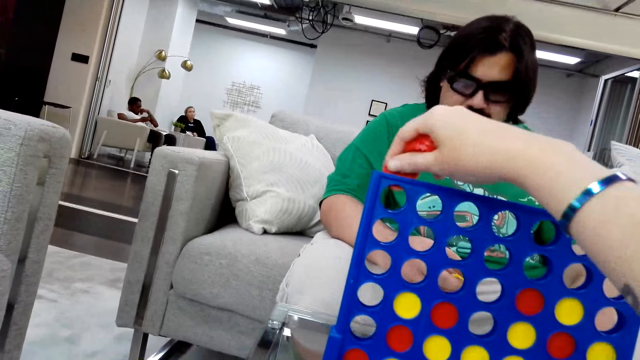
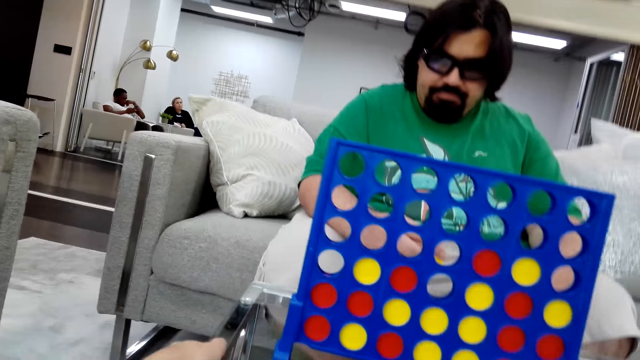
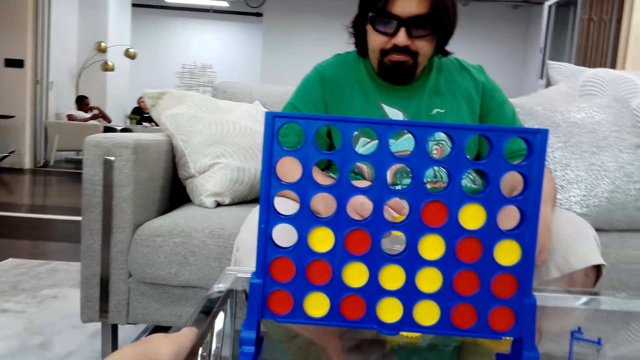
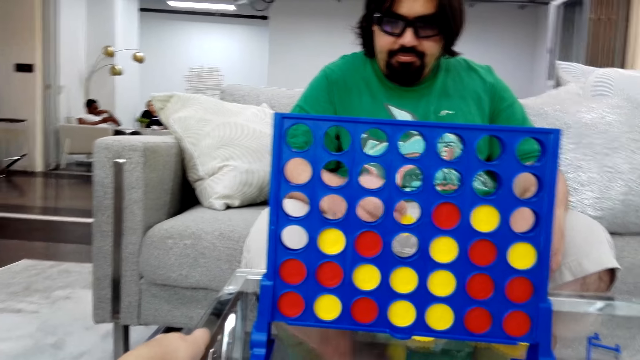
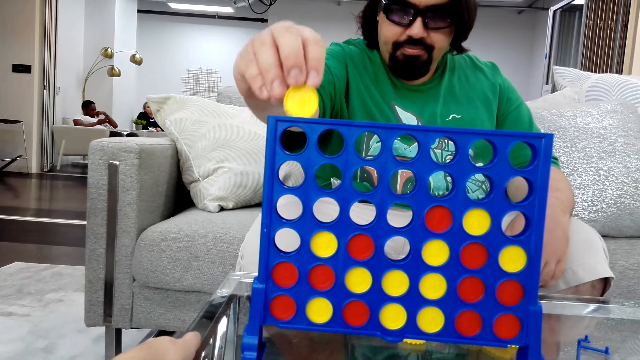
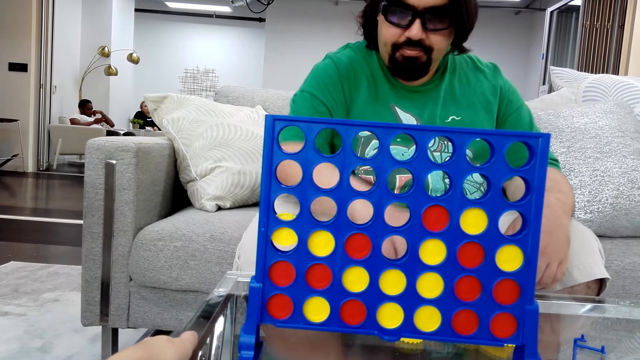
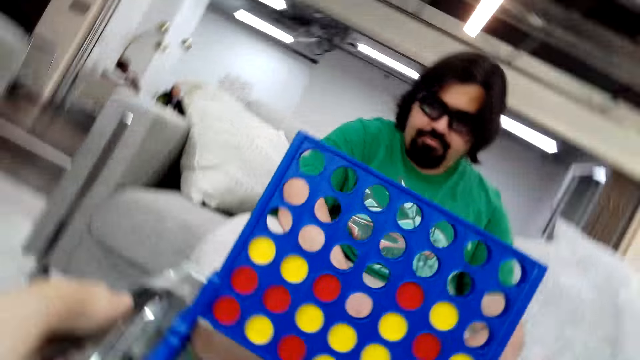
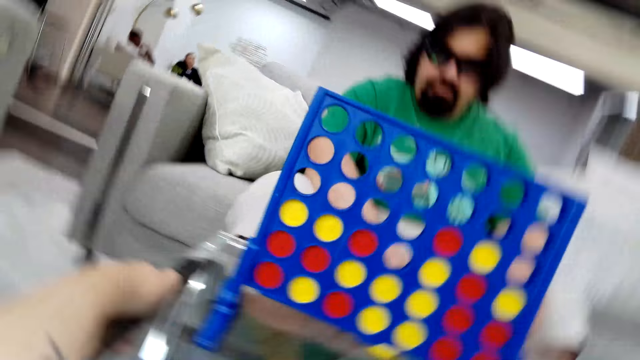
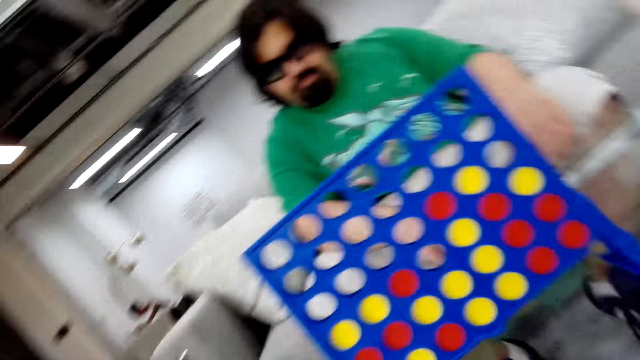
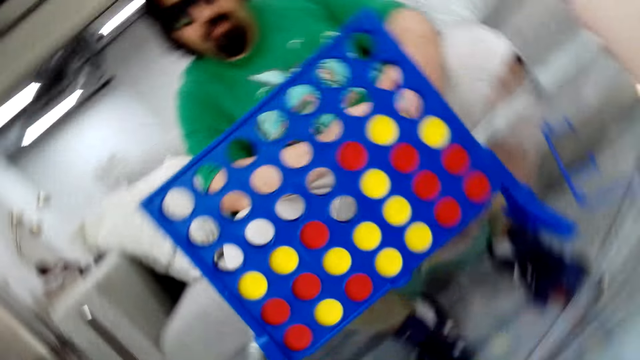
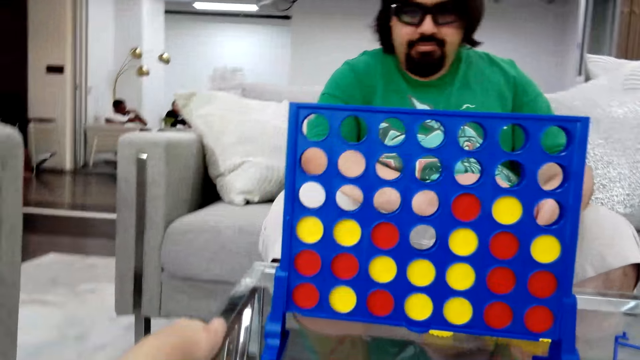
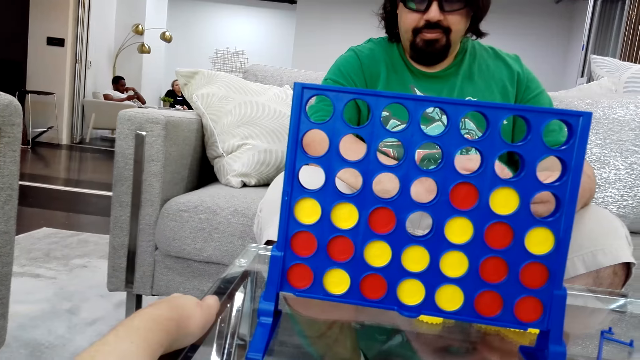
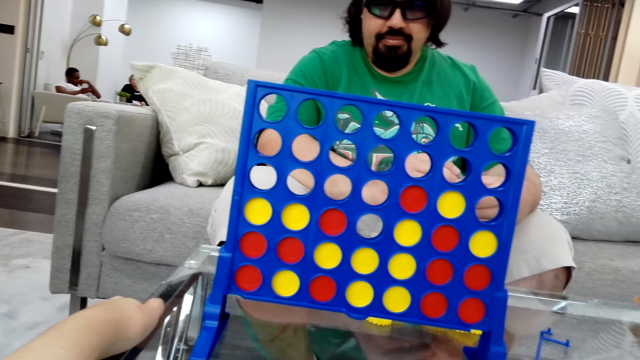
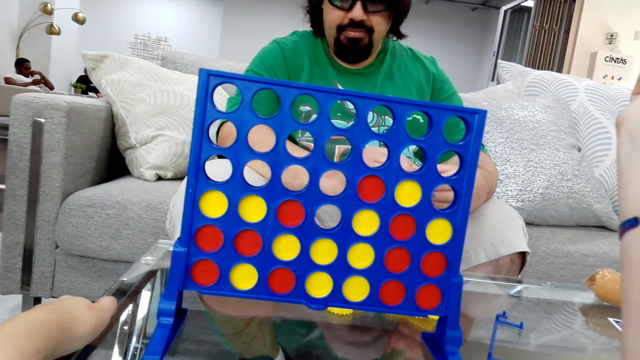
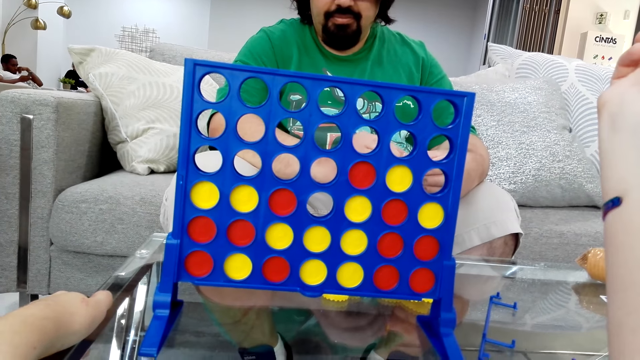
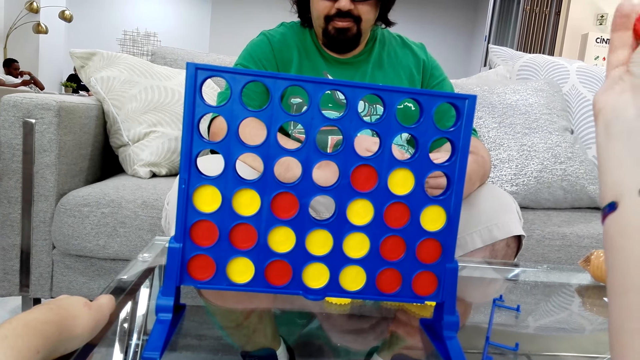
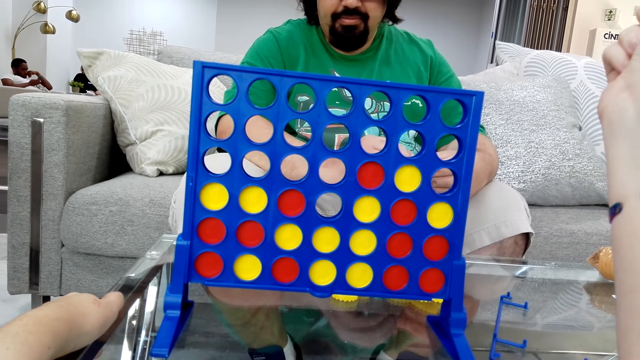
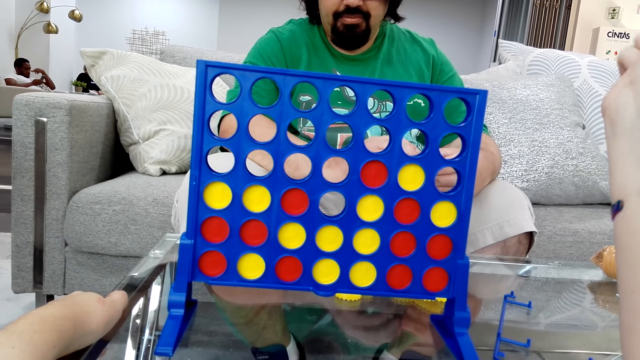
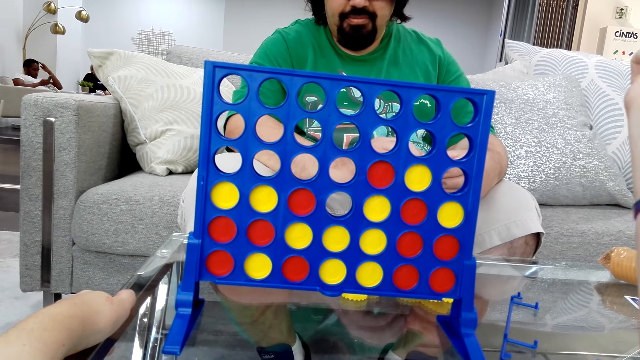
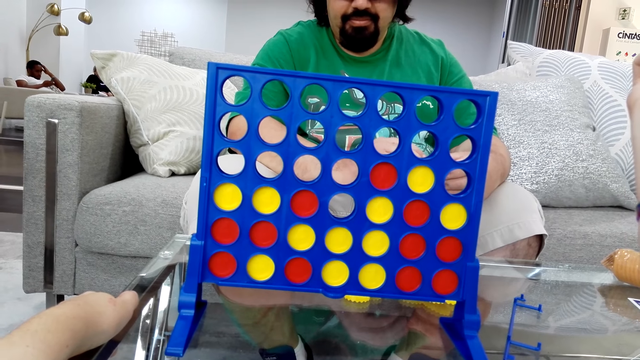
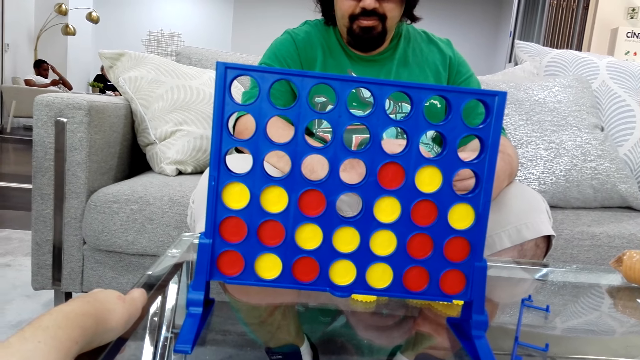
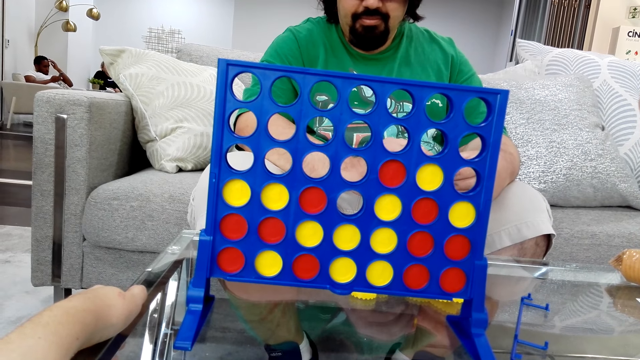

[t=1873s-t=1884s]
The camera wearer plays the Connect 4 game. They drop the poker chips in the connect board game stand. A man plays the Connect 4 game. The man drops the poker chips in the connect board game stand.

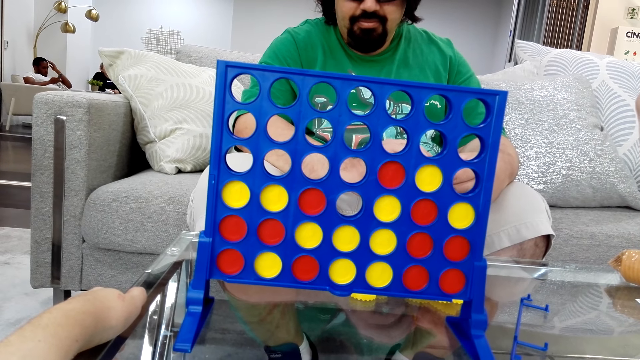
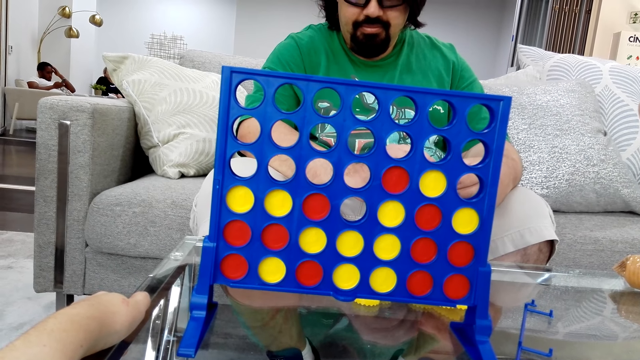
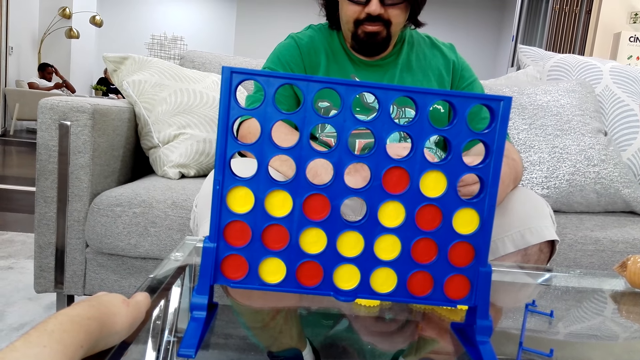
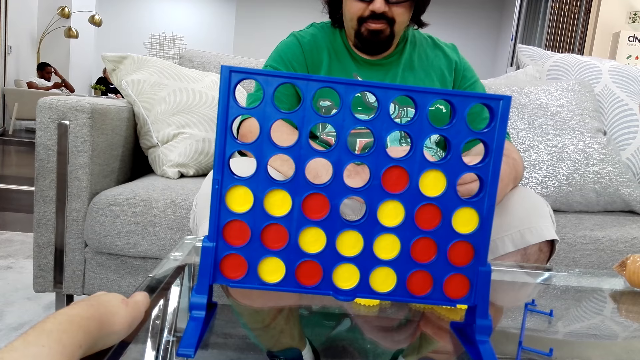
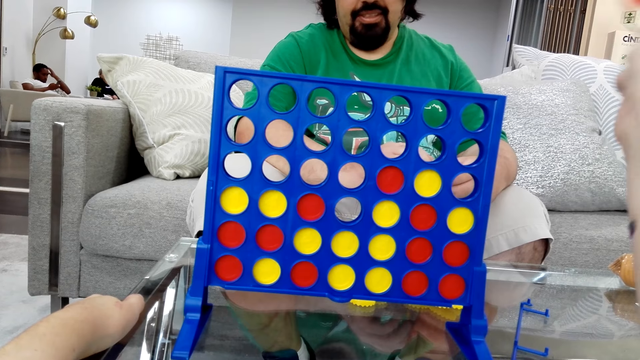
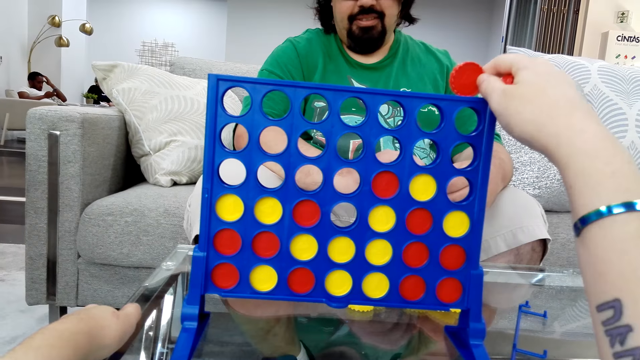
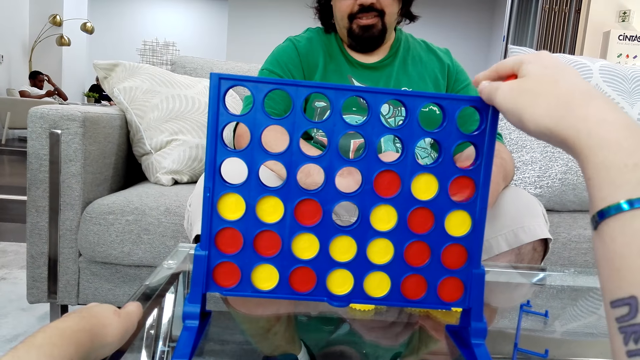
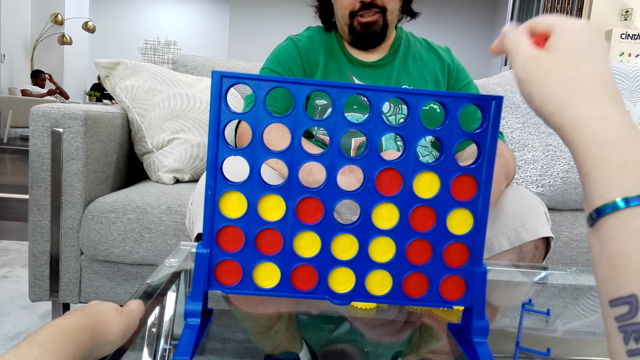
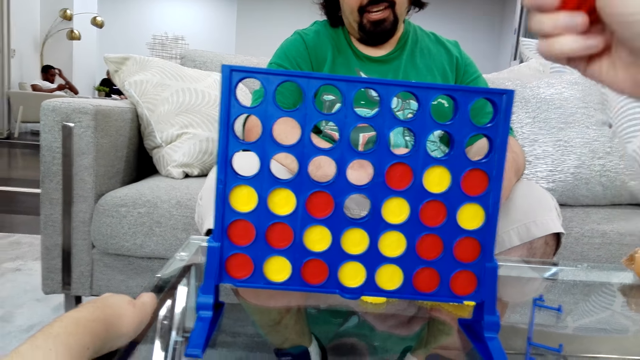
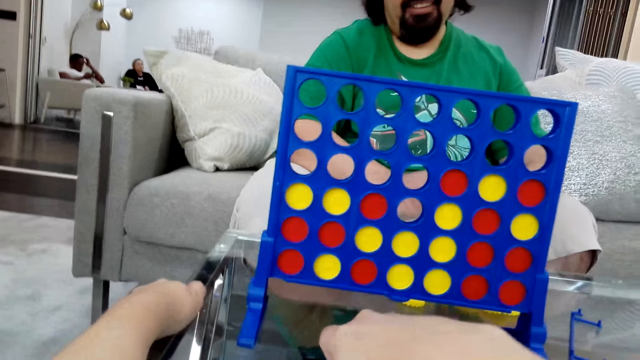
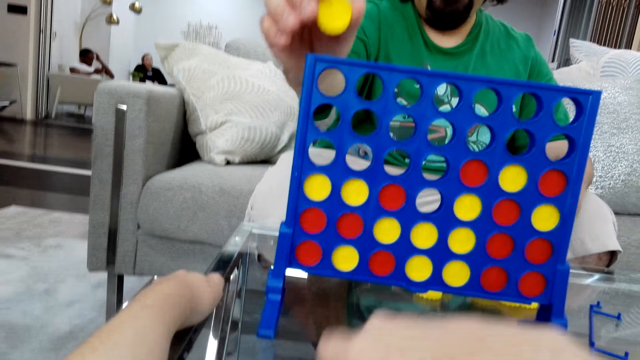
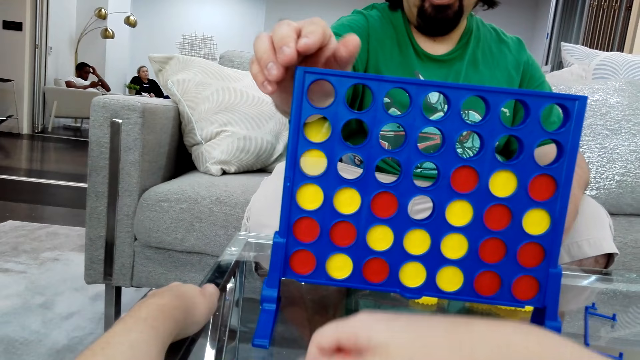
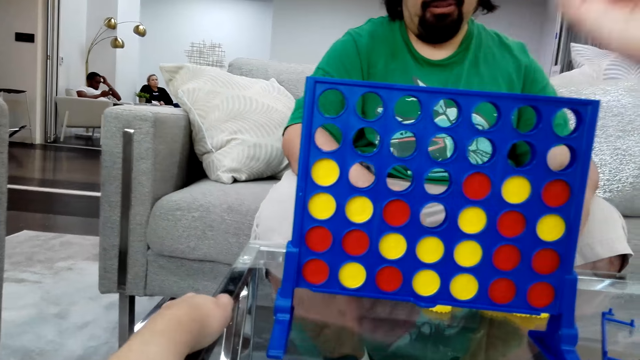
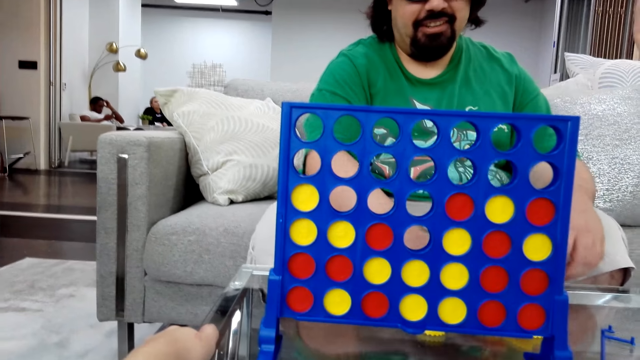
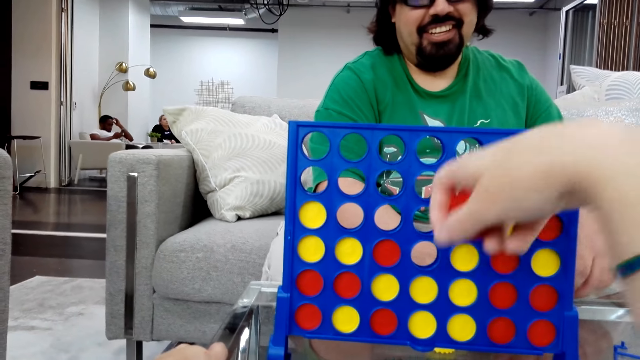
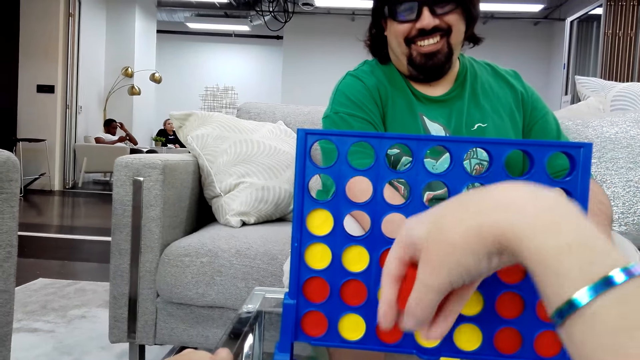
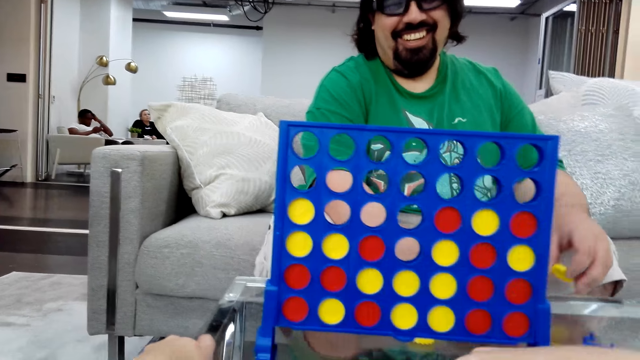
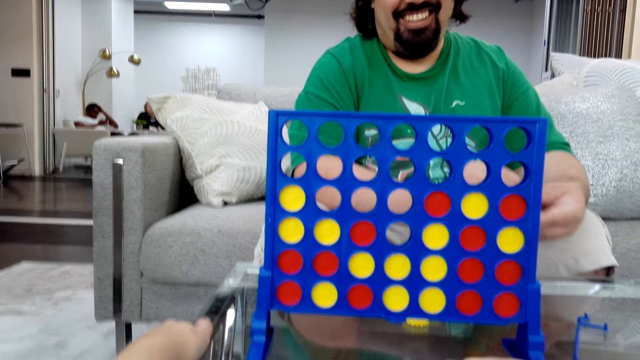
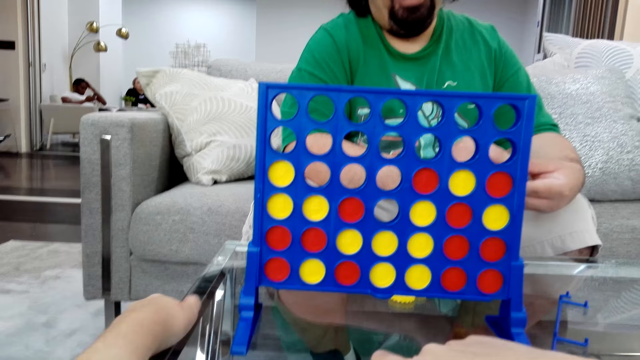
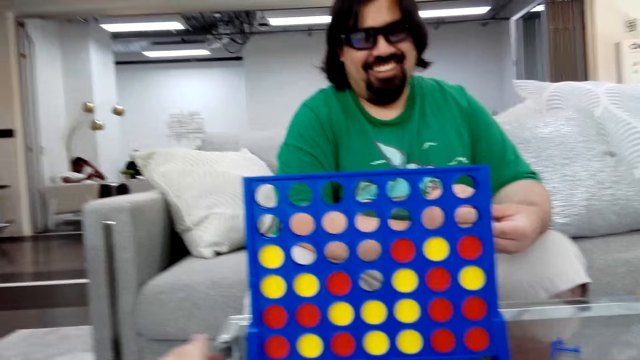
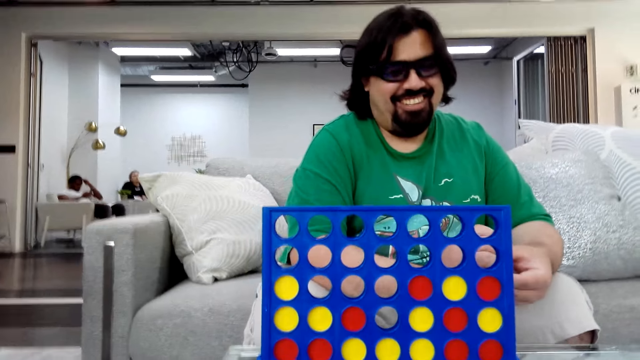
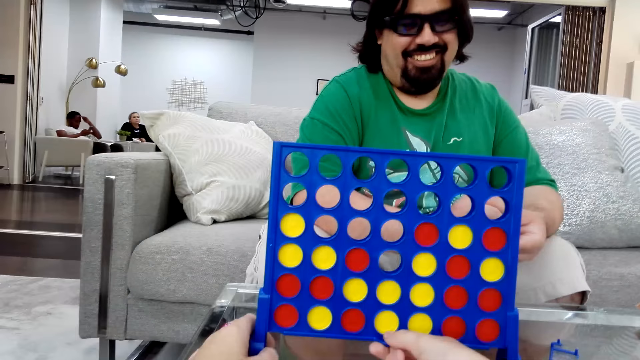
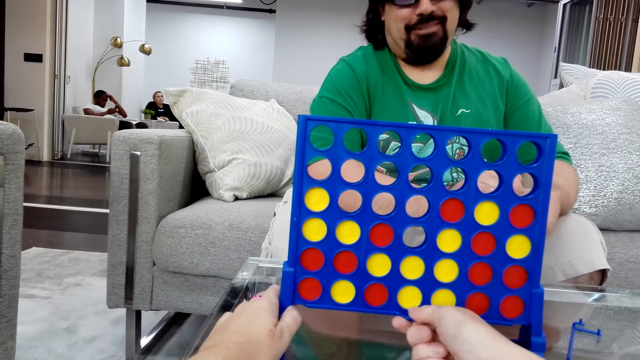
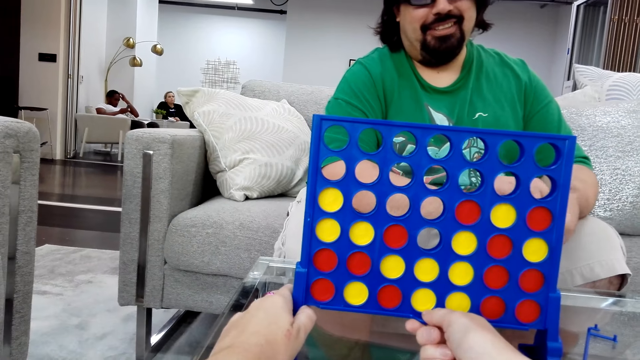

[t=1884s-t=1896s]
The camera wearer plays the Connect 4 game. They drop the poker chips in the connect board game stand. A man plays the Connect 4 game. The man drops the poker chips in the connect board game stand.
